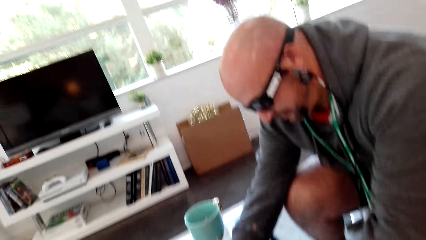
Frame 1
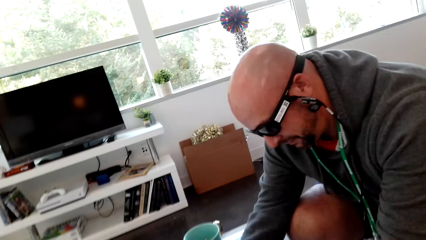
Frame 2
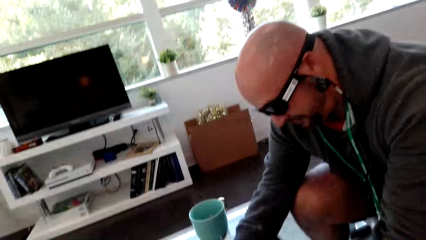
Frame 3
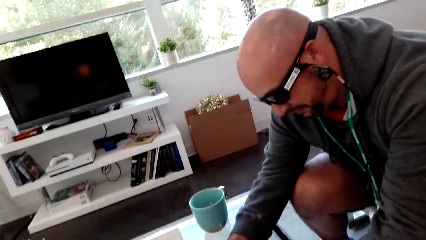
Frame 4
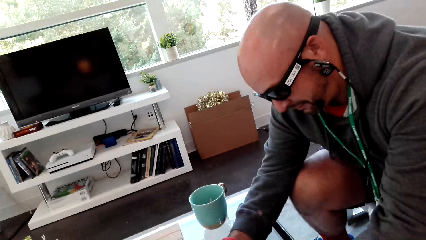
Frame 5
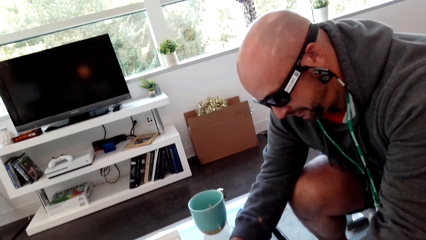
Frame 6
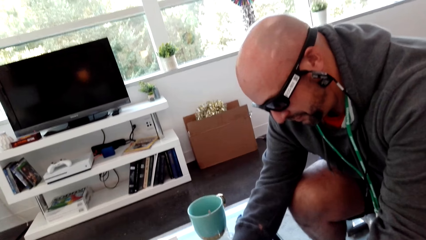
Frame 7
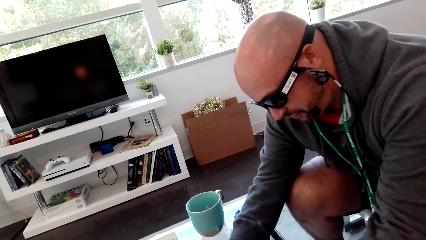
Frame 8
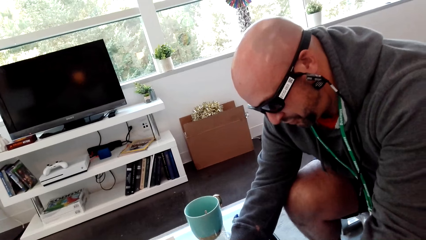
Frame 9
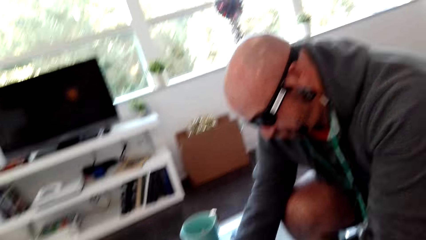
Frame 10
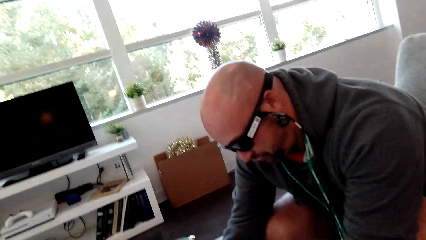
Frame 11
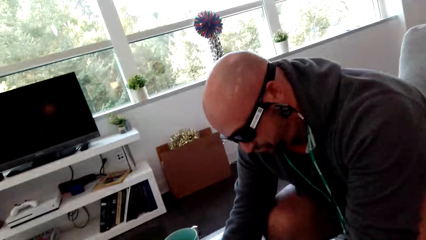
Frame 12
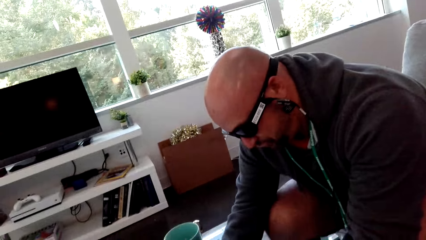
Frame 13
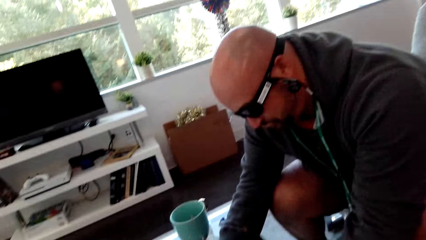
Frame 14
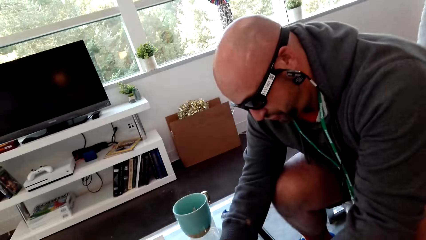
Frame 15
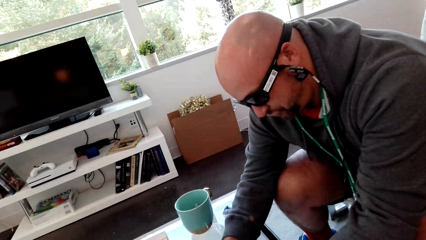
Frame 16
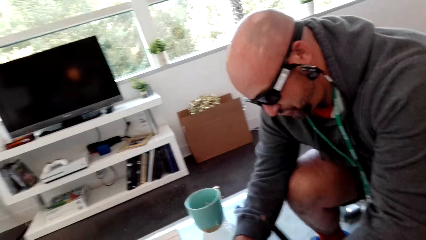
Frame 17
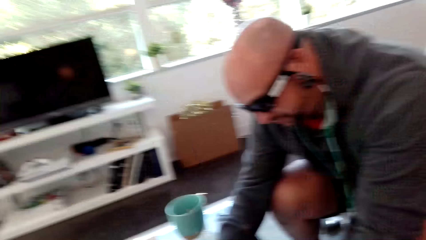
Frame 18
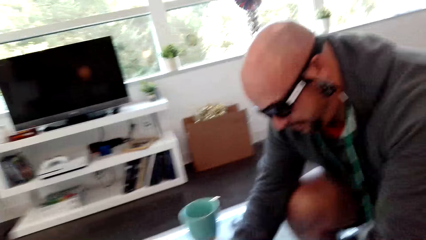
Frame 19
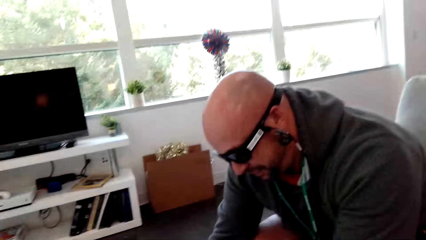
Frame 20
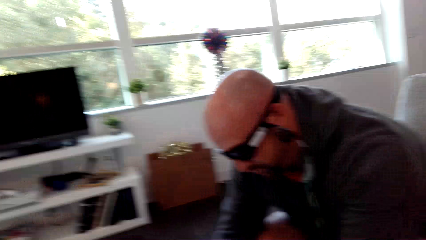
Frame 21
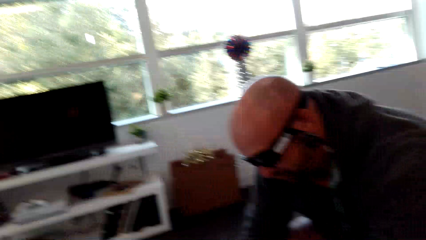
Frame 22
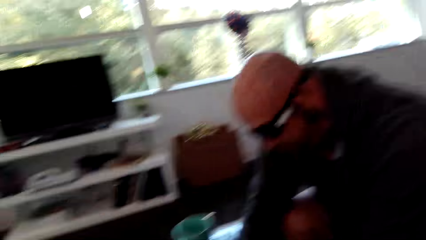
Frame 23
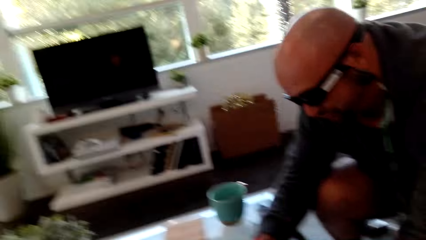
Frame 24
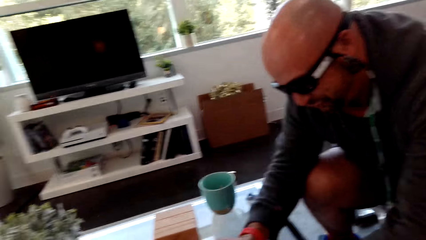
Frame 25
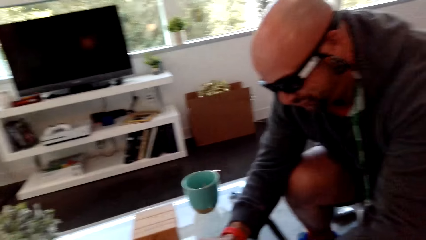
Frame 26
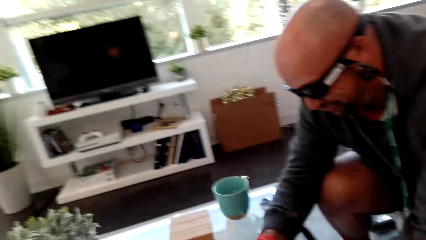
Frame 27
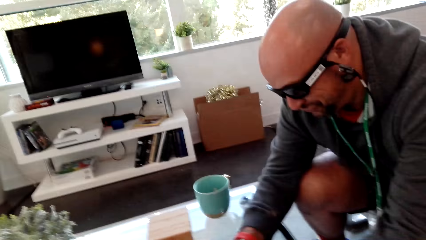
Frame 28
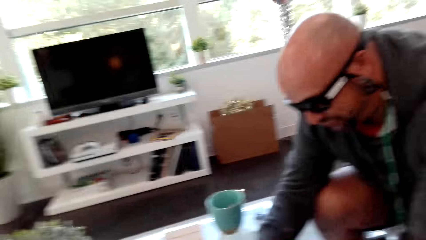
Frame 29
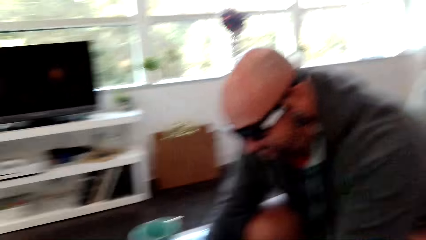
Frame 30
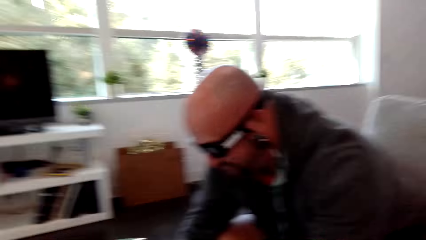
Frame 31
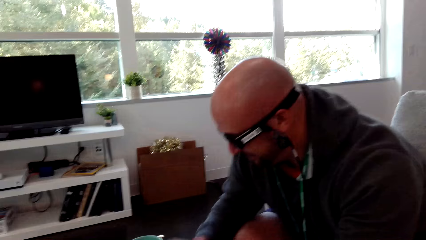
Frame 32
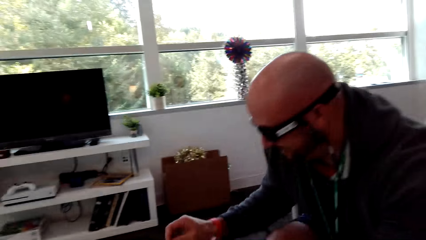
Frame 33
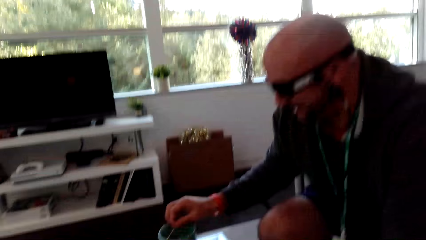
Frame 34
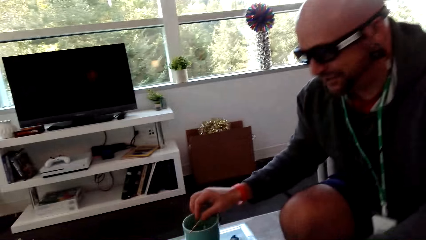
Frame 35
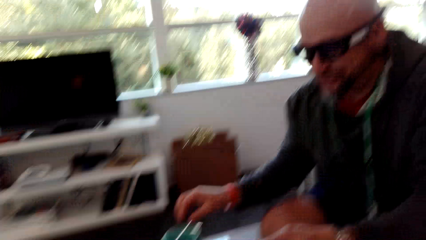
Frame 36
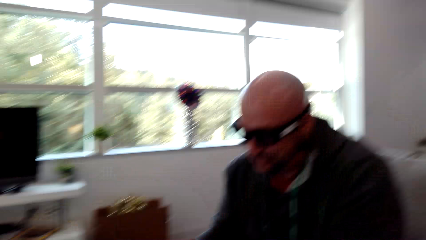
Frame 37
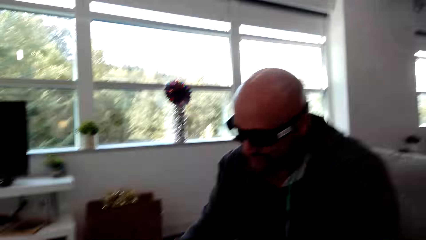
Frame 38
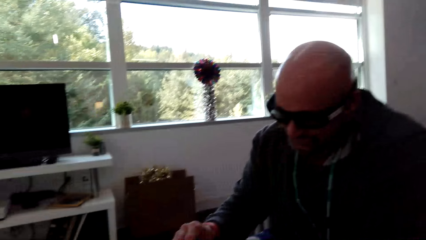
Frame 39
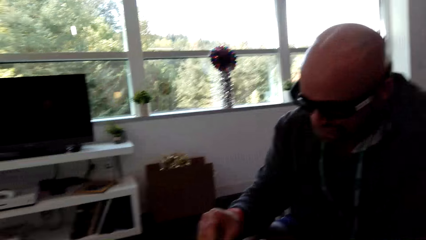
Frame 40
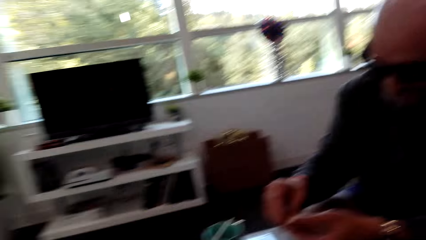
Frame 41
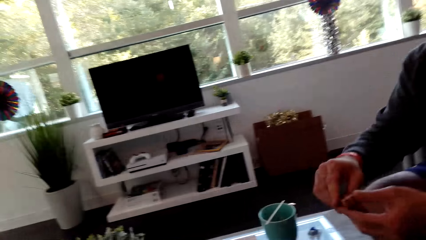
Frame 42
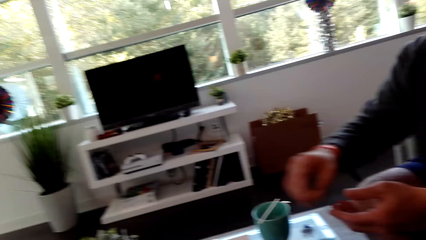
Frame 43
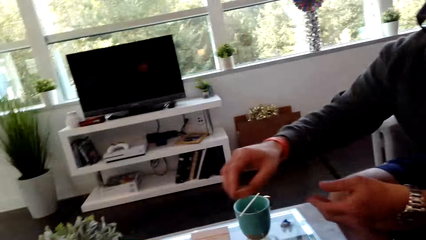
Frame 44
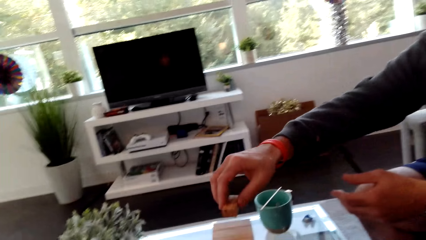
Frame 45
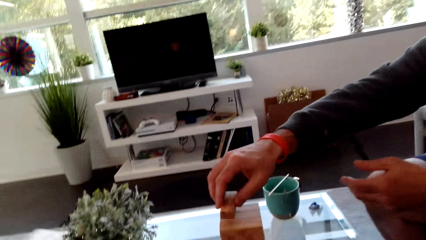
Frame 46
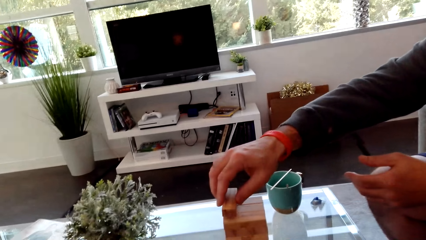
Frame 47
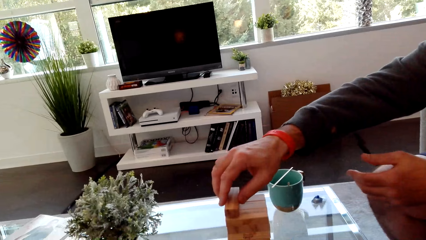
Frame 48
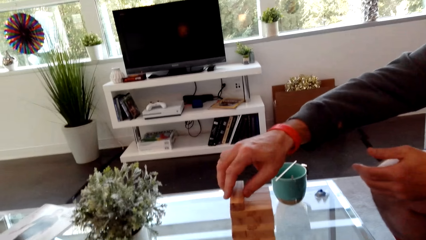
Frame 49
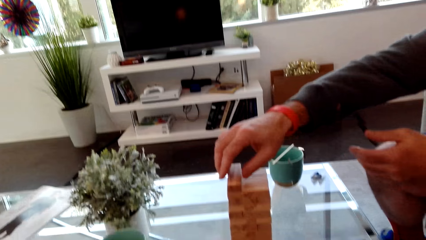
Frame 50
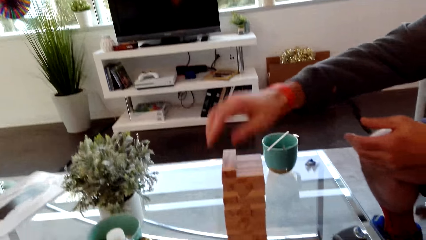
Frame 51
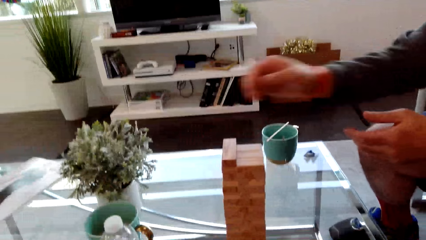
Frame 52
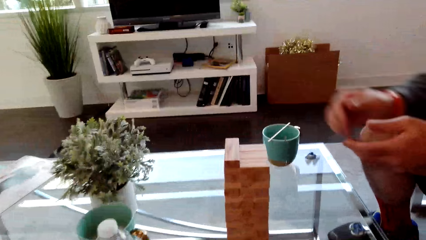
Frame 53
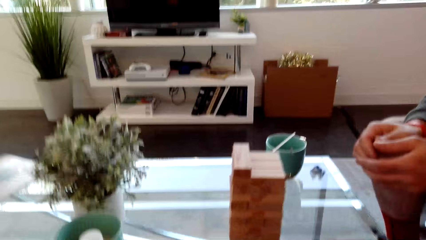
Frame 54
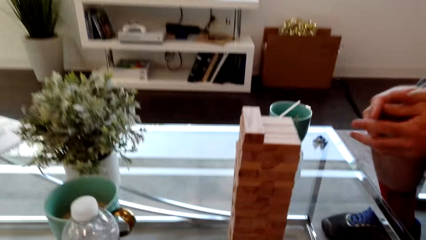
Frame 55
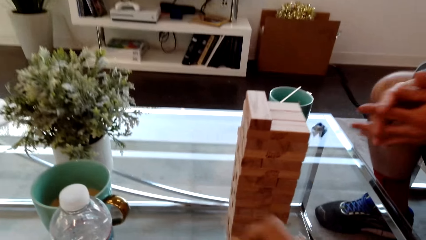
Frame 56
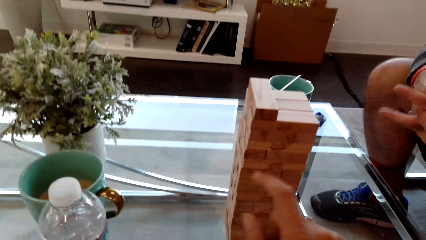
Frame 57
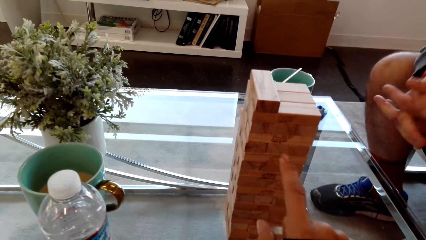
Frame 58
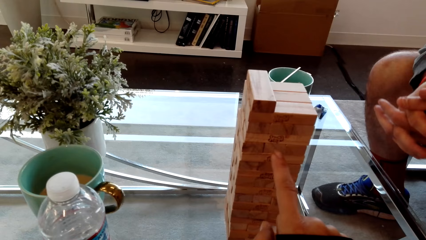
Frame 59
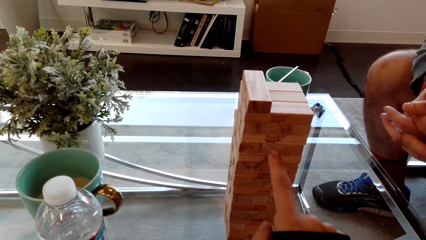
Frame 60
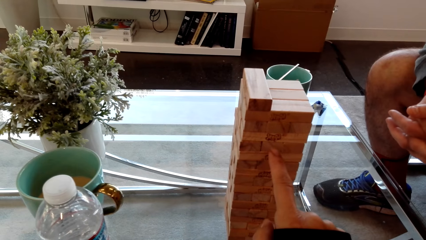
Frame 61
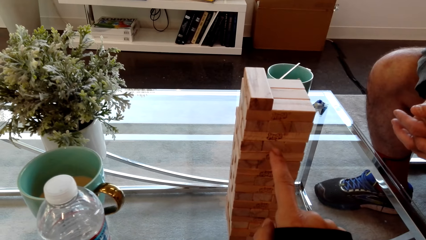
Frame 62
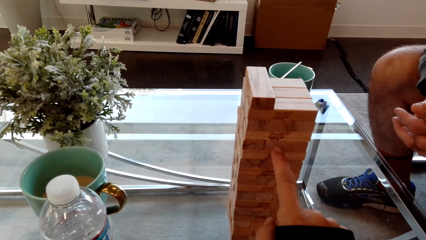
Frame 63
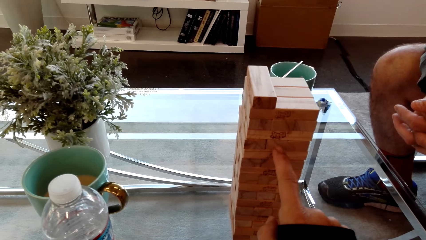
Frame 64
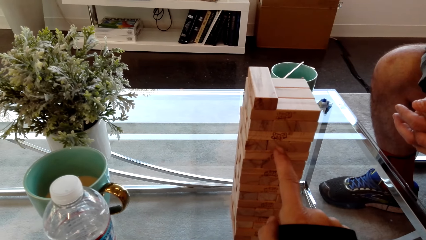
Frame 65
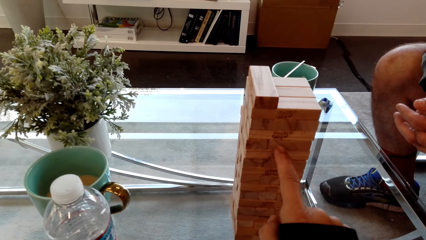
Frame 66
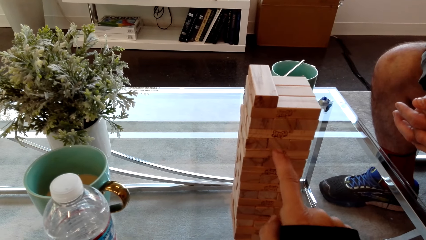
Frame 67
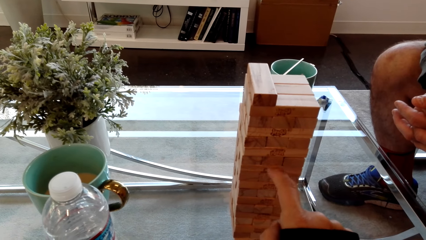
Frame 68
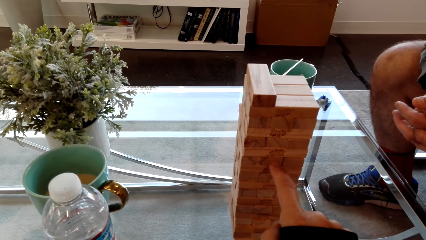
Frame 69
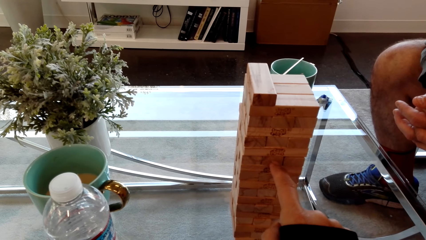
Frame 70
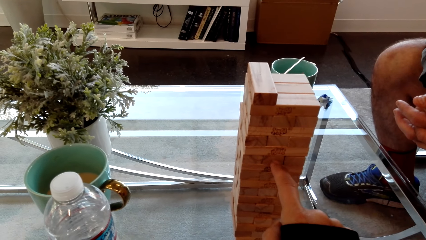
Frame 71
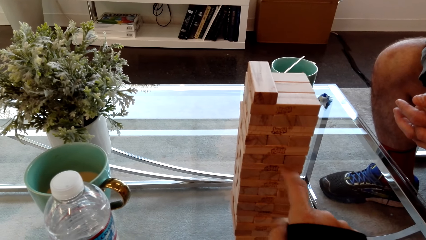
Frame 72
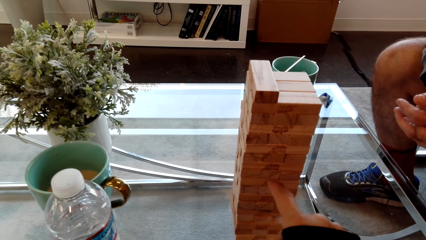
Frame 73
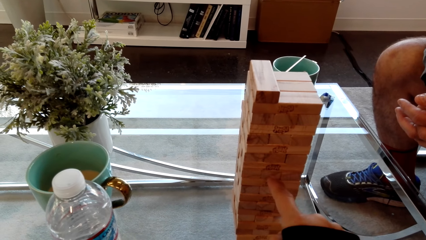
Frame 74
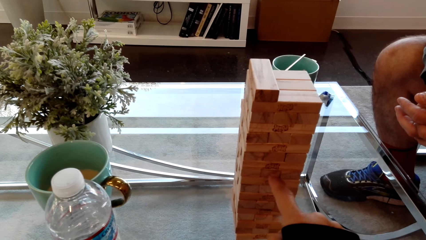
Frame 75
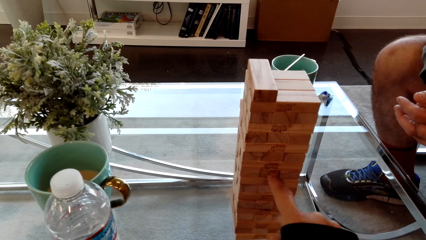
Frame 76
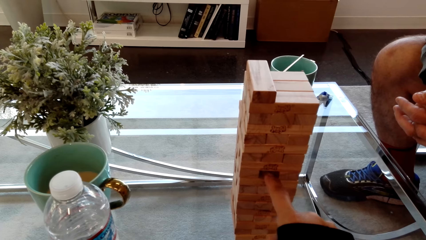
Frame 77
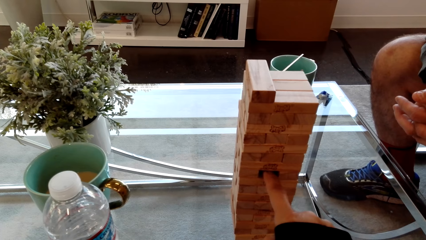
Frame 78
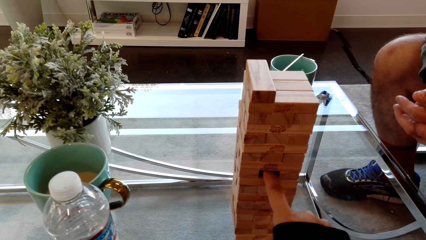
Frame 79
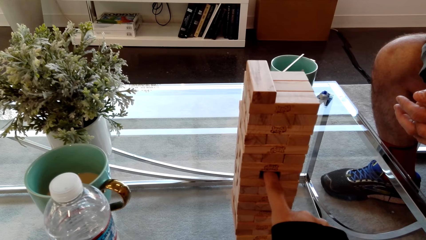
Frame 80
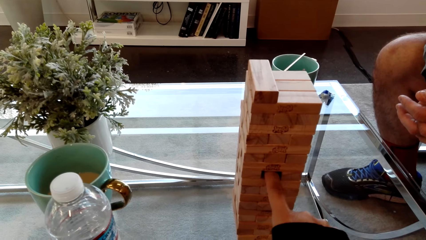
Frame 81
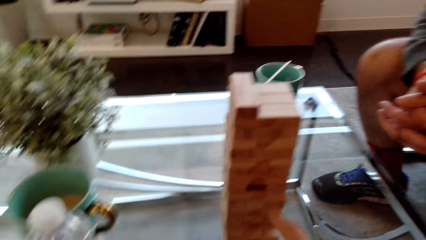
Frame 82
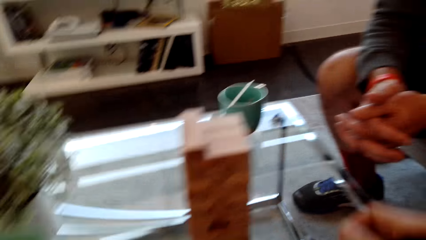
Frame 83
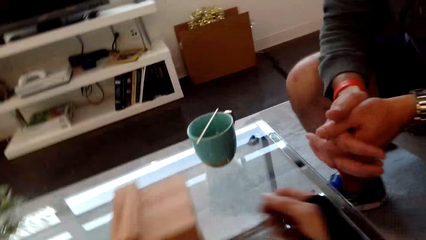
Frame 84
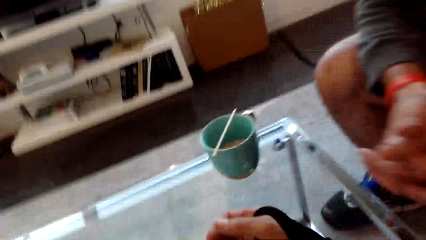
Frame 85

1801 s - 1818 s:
A man plays the stacking block game. The camera wearer dialogs with the man. The man puts the stick on the cup. The man plays the stacking block game and puts a block on top of the others. The camera wearer touches the blocks. They play the stacking block game.
